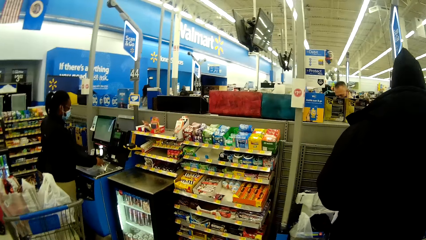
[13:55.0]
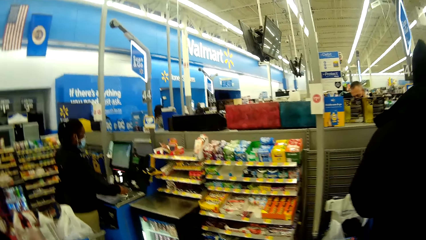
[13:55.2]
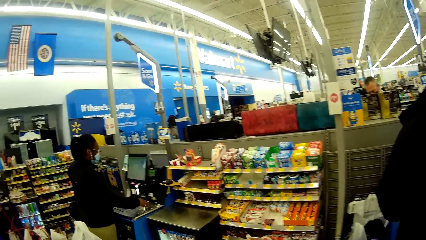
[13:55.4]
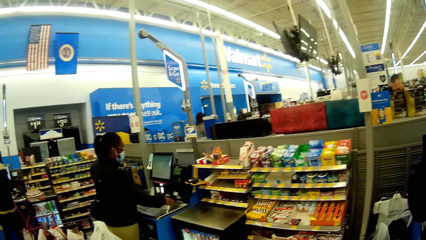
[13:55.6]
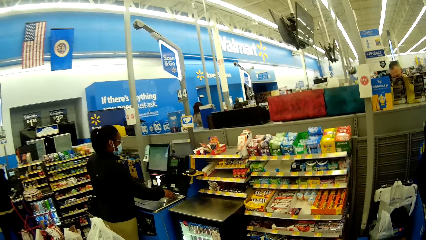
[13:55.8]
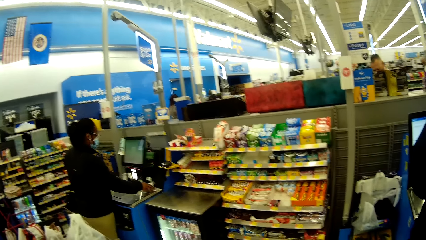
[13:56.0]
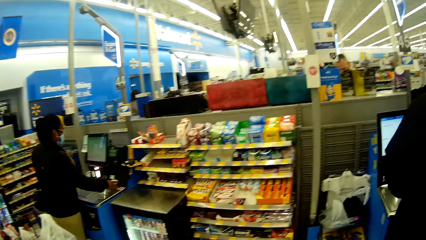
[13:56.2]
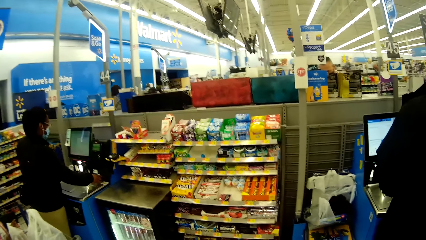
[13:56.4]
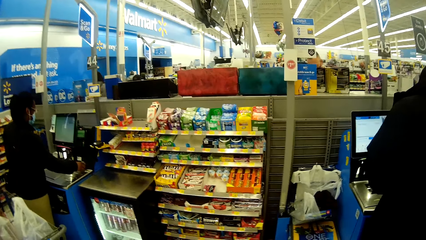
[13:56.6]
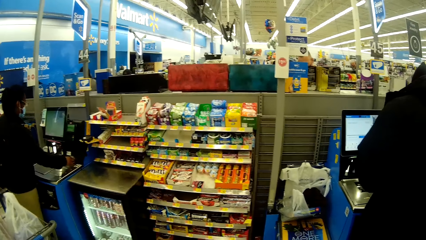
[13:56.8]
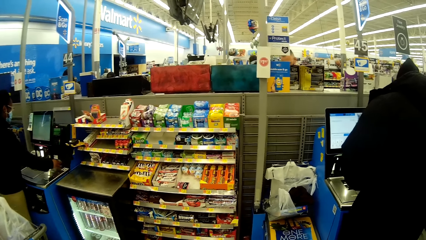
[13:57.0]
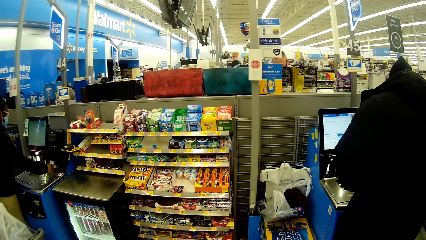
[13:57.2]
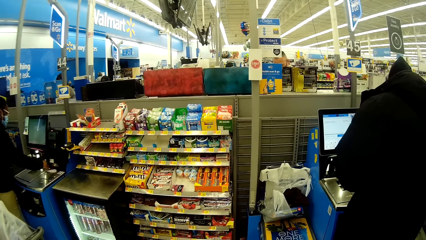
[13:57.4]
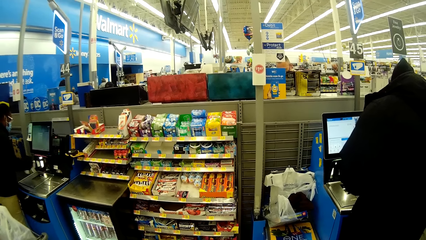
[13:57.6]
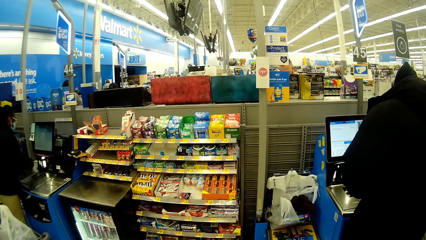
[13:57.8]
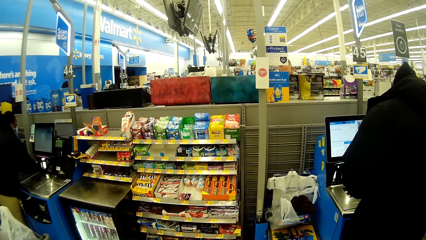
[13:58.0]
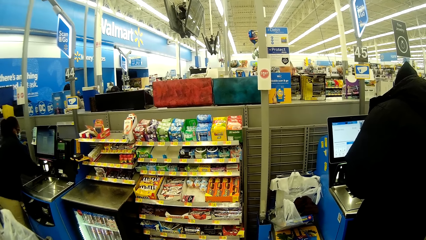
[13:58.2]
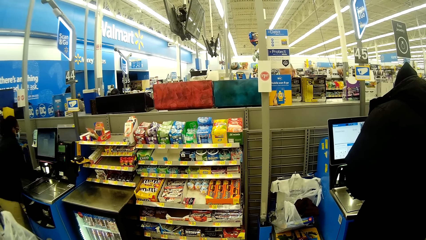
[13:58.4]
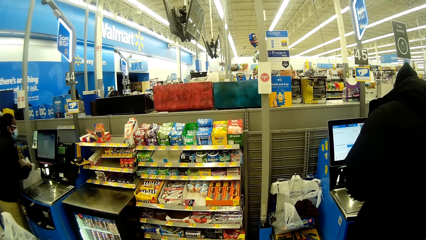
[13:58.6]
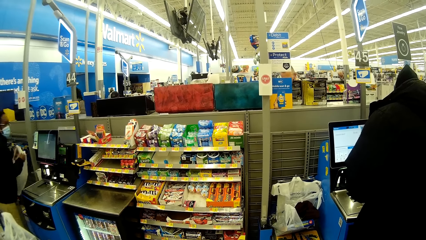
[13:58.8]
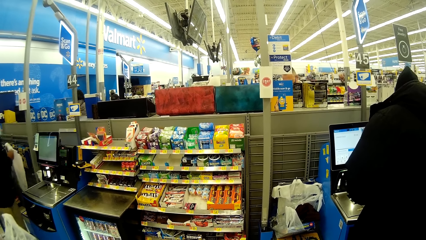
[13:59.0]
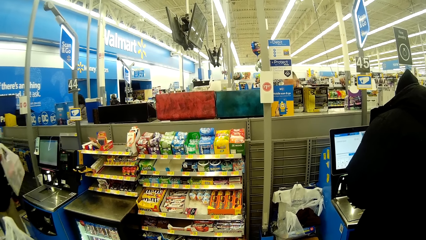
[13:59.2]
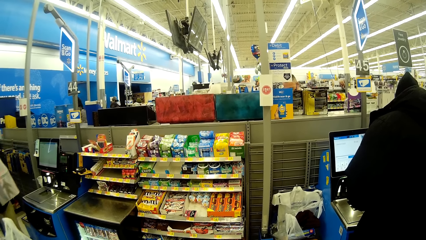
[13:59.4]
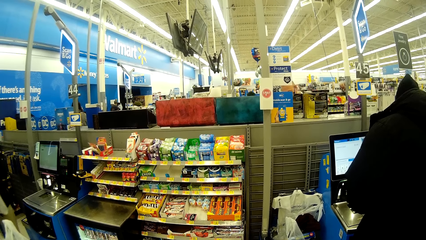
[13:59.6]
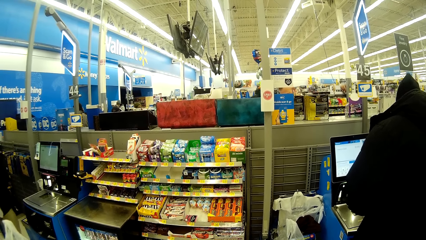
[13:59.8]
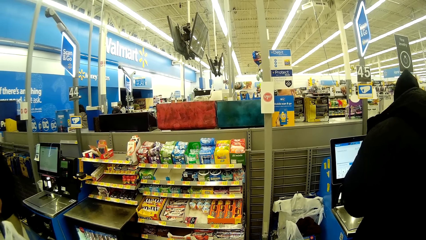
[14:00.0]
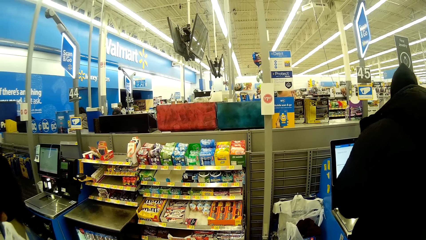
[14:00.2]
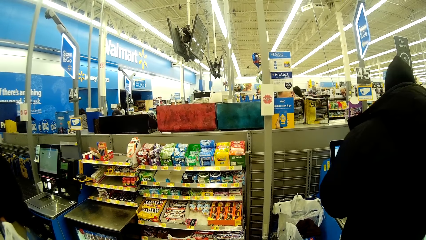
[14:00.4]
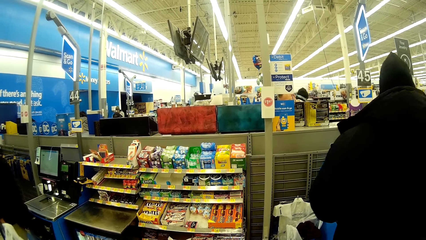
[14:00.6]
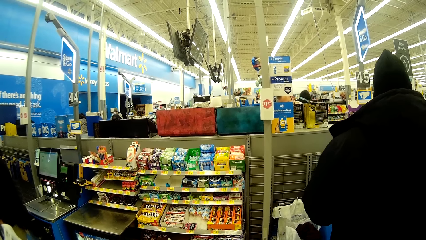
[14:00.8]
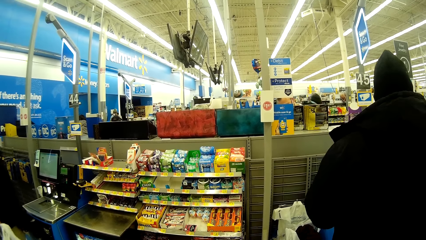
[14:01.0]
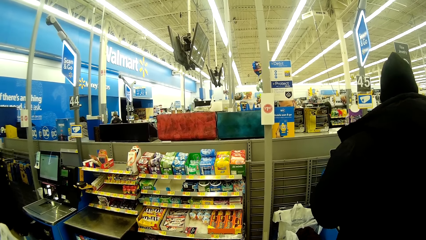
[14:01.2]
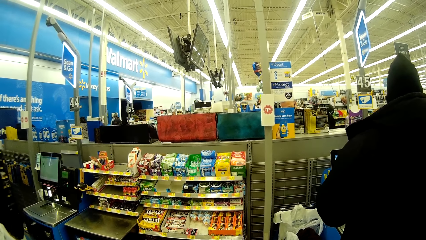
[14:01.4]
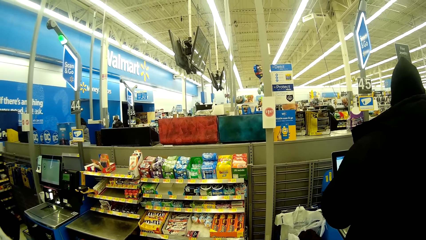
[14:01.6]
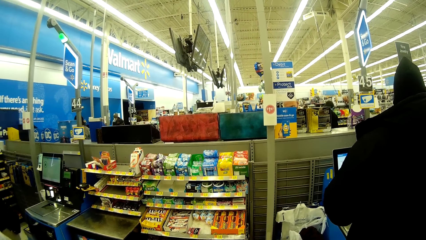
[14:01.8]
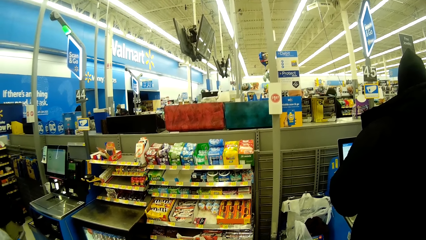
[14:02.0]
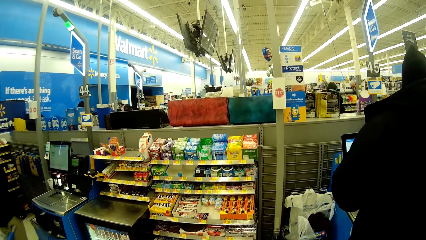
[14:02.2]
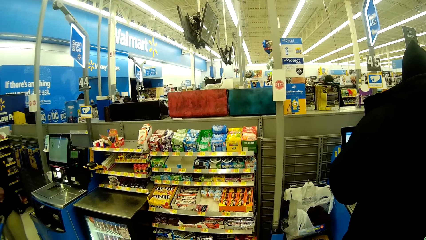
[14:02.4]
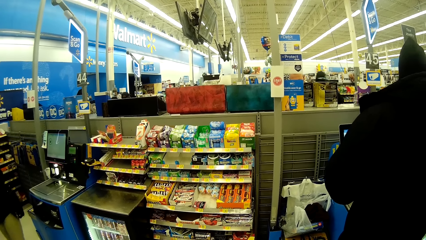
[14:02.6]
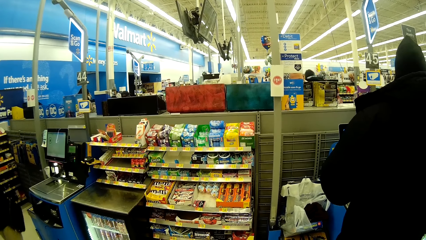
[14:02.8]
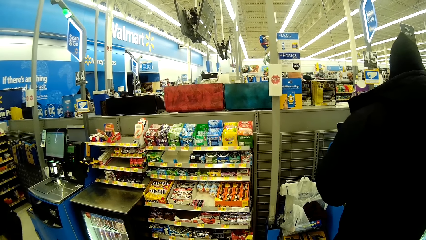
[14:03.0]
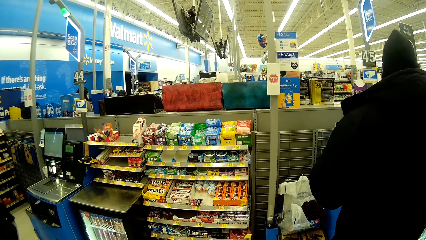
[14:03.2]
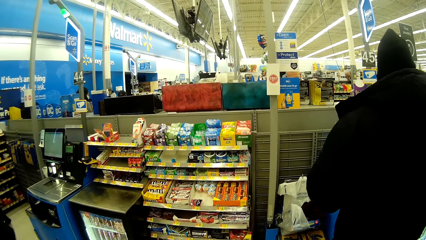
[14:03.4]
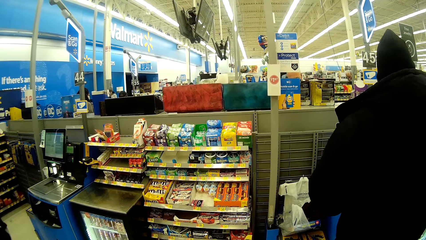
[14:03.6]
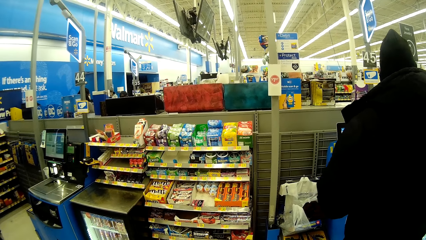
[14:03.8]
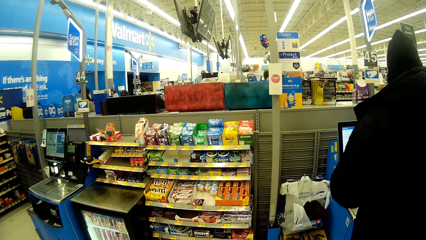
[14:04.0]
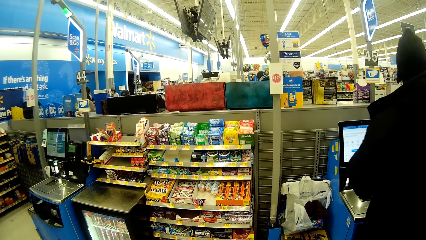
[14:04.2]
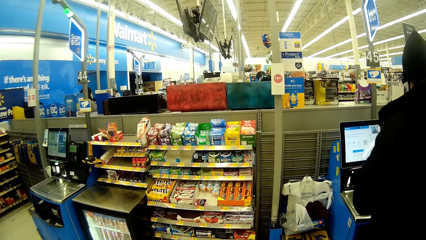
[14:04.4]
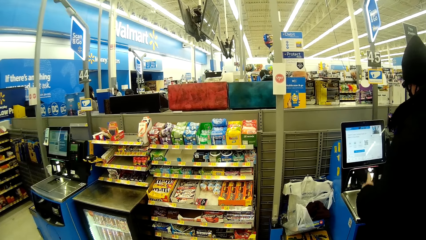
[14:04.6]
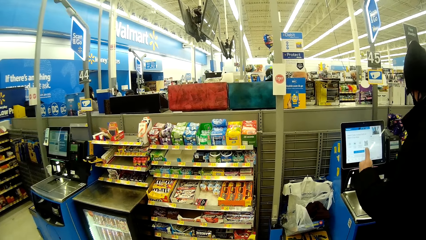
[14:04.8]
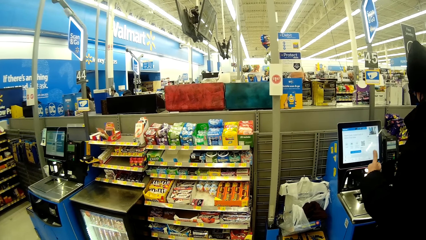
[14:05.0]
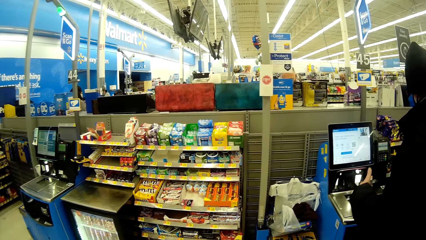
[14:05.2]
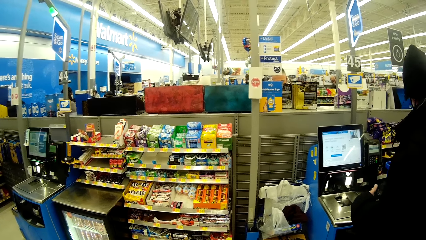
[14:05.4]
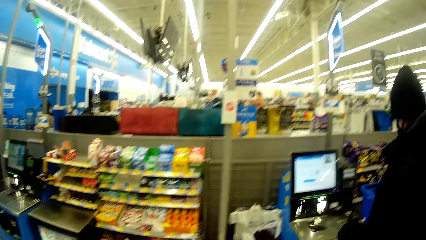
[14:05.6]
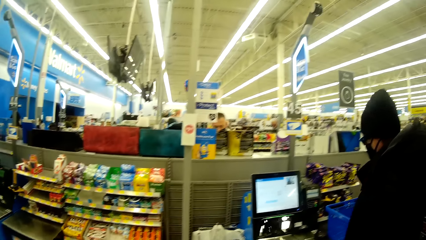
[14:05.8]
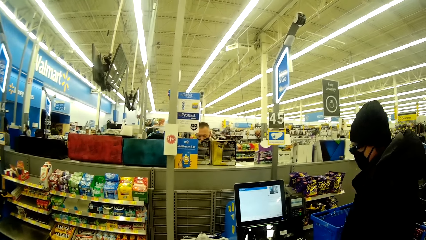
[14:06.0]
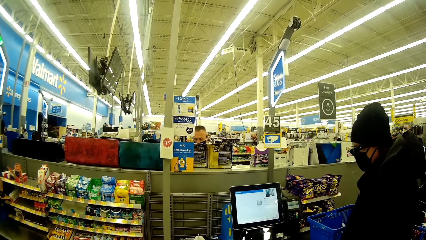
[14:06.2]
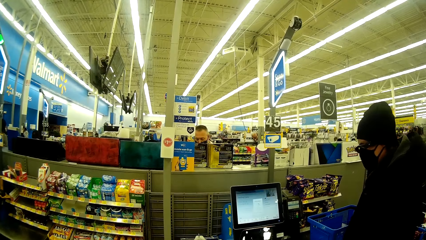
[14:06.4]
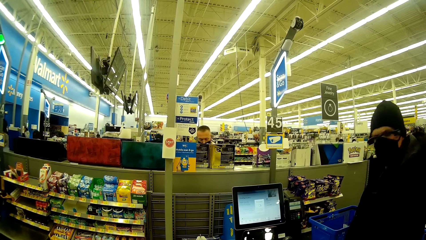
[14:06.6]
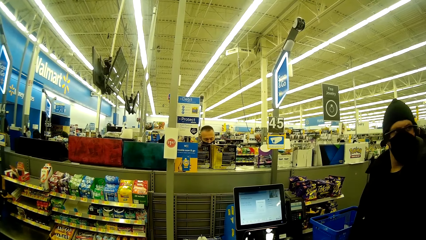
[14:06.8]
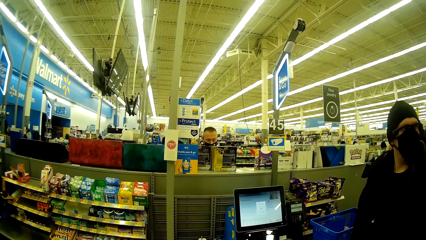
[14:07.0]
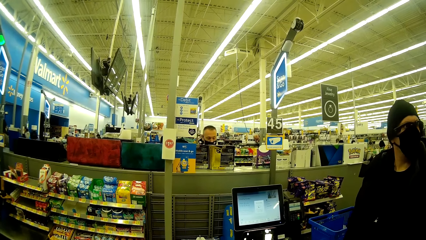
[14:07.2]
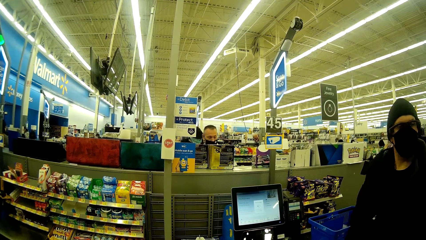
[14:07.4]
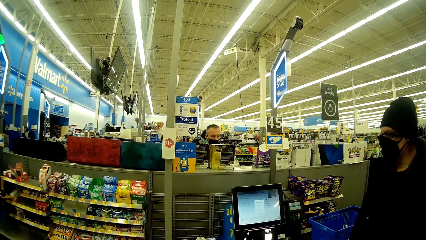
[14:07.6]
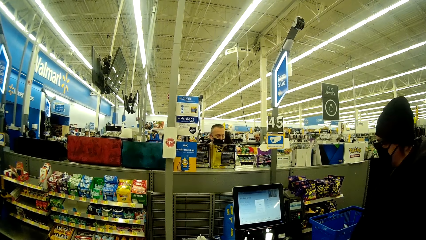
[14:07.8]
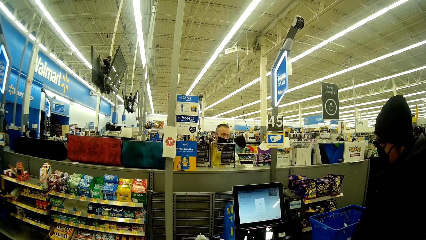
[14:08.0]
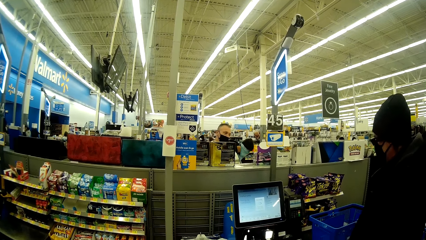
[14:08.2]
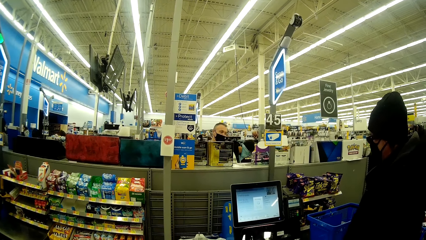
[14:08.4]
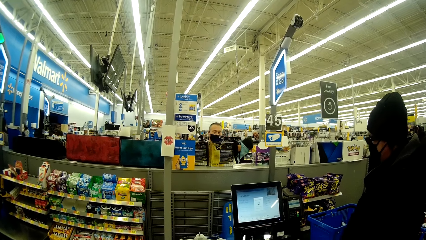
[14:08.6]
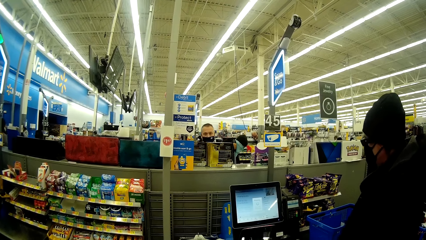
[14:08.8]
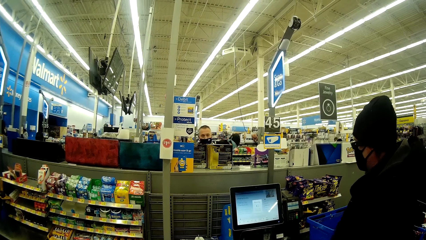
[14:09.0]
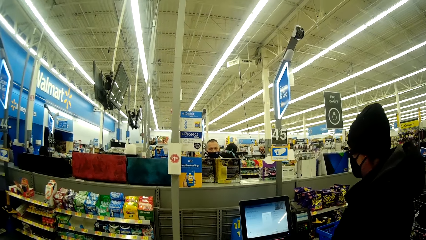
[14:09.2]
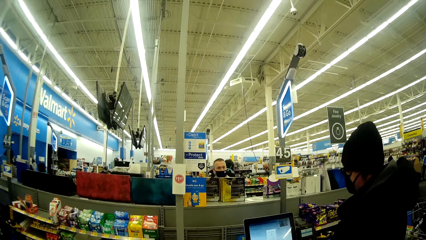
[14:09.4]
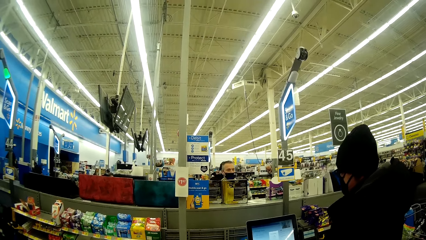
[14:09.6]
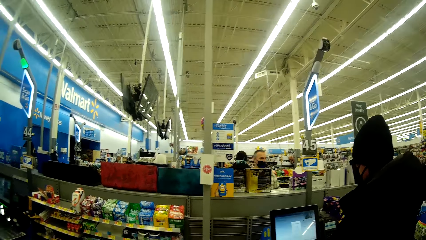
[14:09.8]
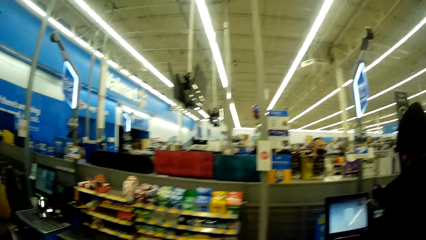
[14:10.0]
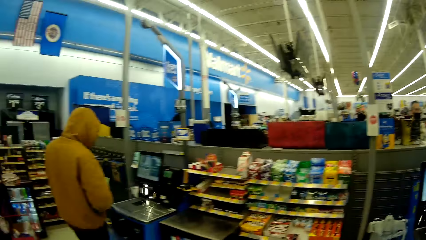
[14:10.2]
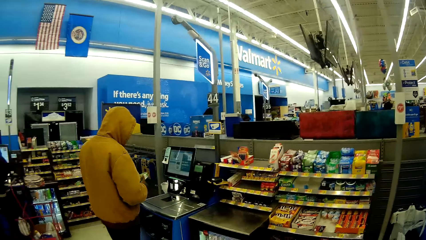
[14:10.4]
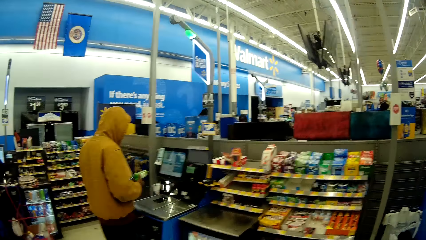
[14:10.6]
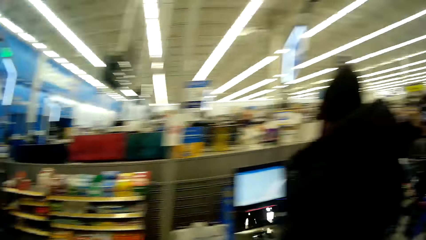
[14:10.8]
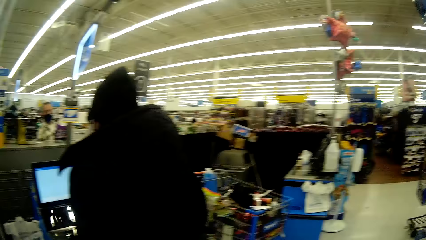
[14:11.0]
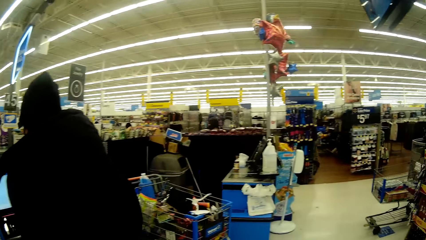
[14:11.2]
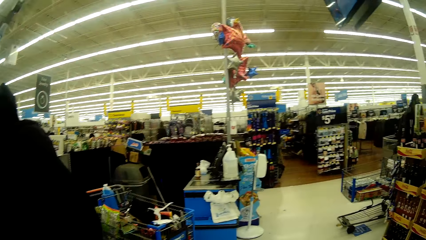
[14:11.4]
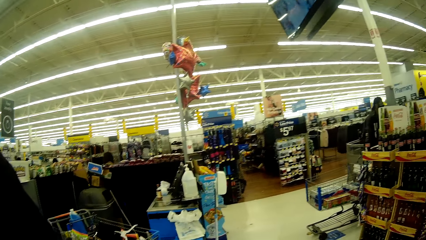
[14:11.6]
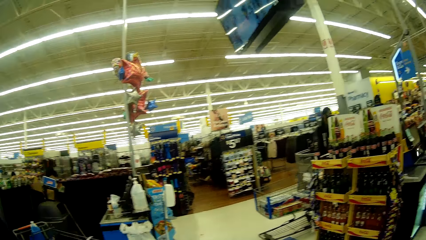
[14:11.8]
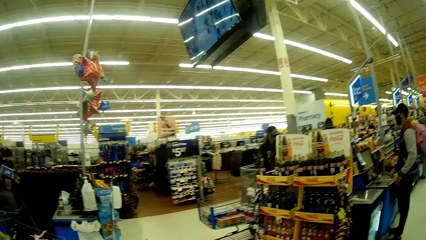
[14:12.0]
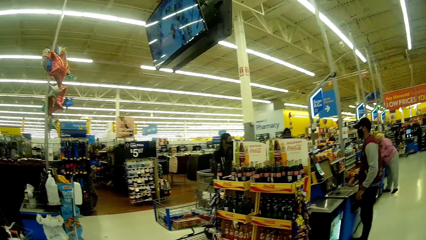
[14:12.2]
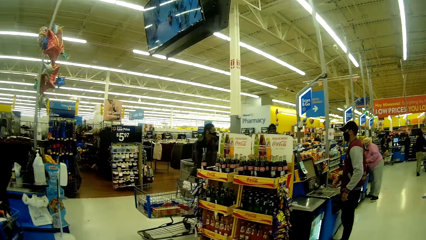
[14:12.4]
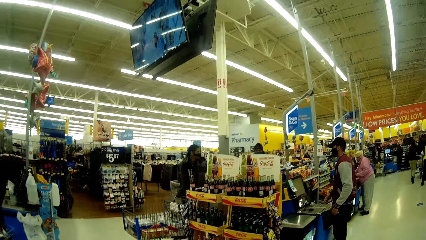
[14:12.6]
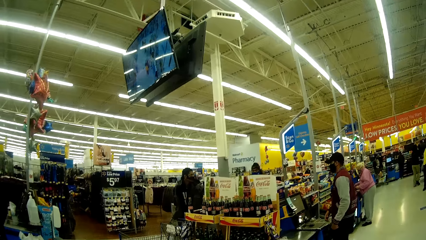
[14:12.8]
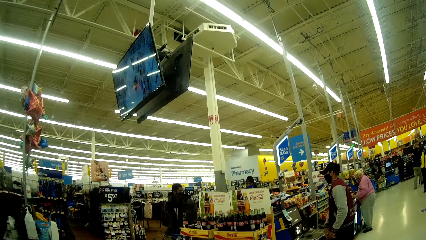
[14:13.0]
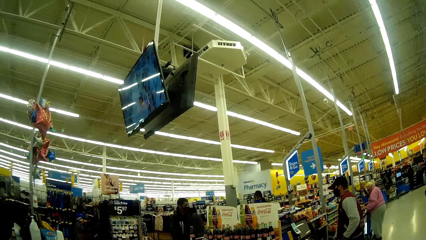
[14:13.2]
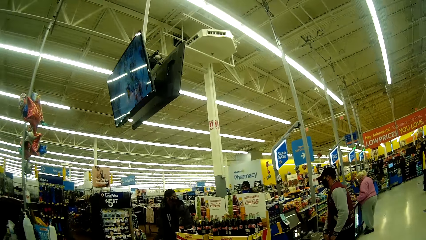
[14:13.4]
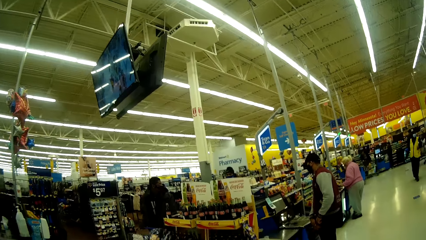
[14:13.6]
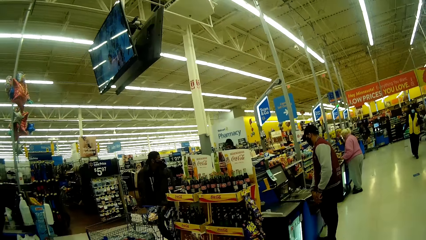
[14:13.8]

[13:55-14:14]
A woman pulls out a receipt from a machine with her right hand. The woman pulls out a bag from the side of the machine. Another woman raises her left hand. A man finishes the transaction. The camera wearer looks around Walmart.
